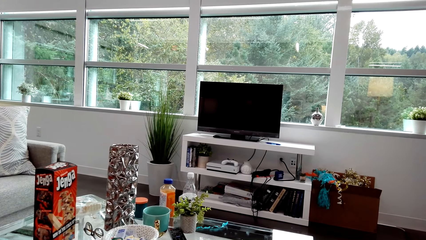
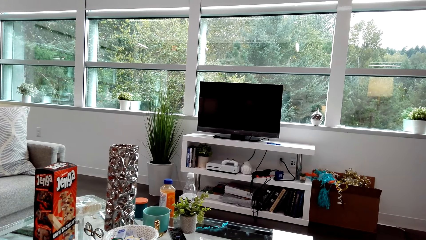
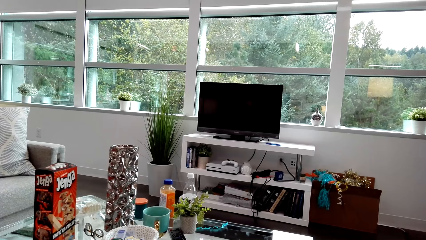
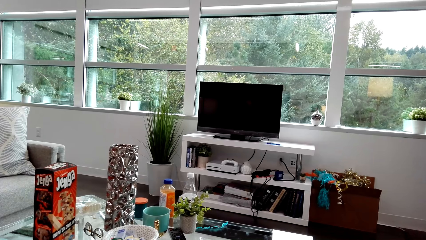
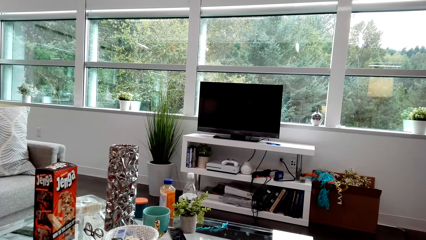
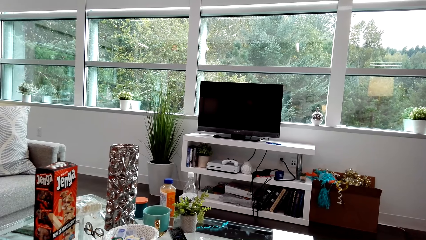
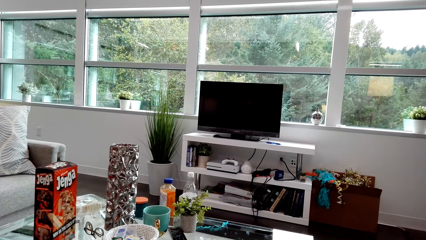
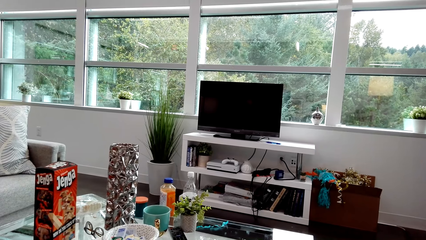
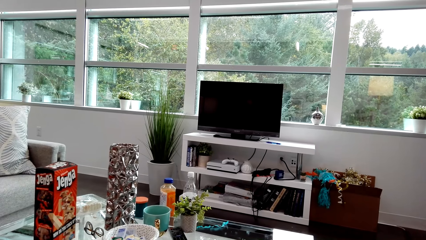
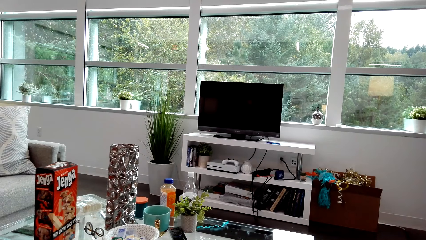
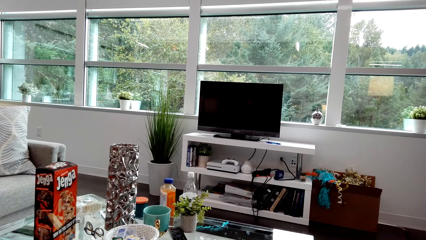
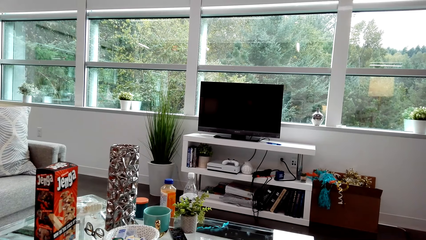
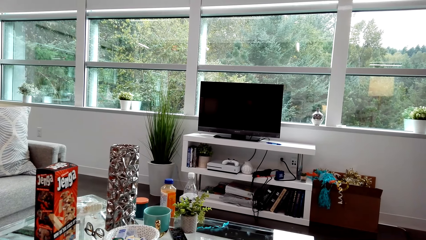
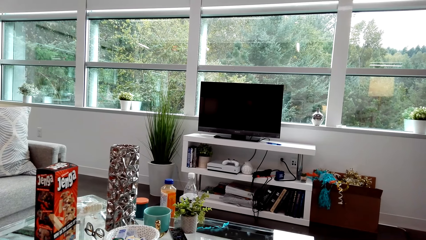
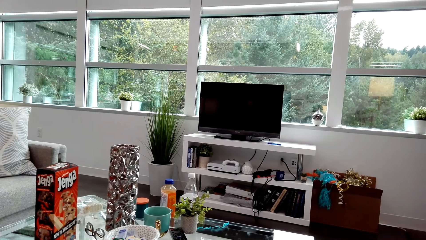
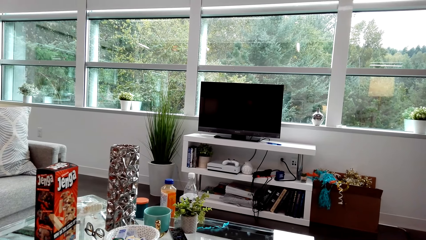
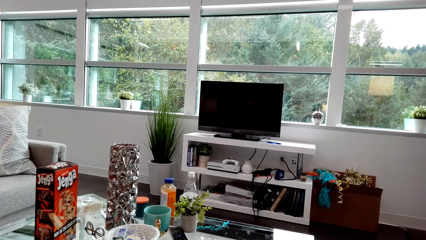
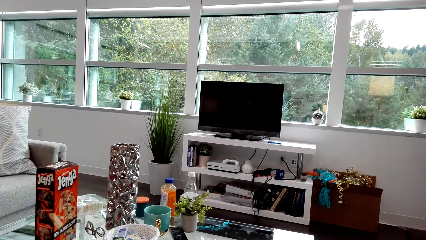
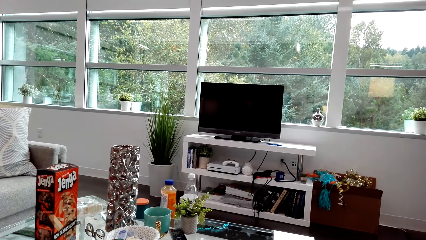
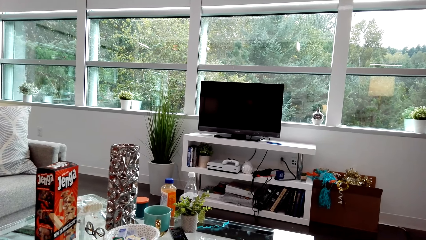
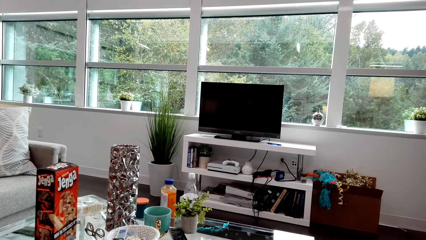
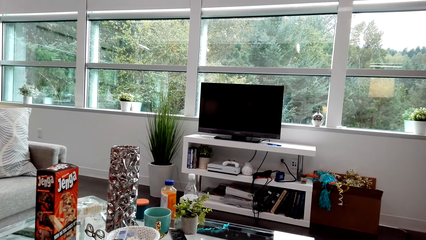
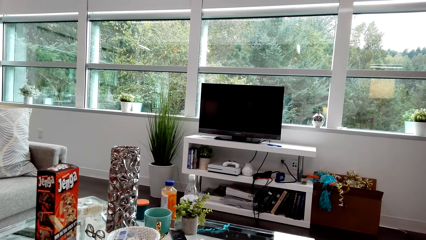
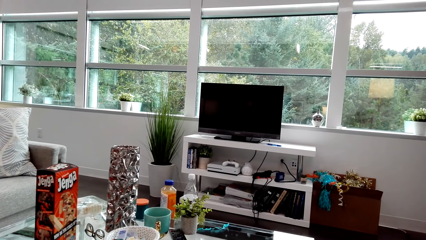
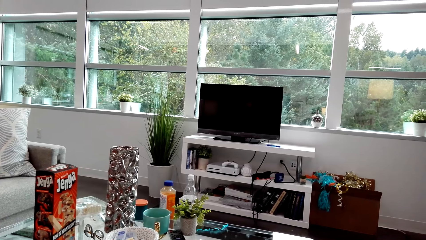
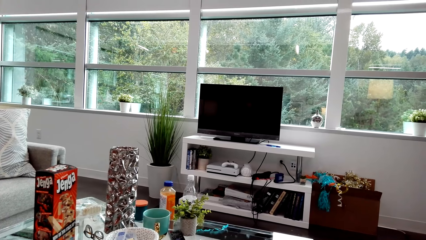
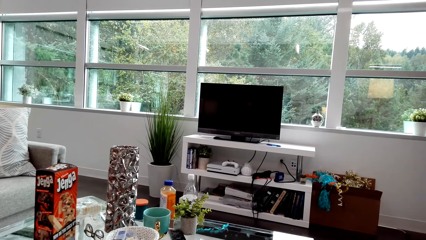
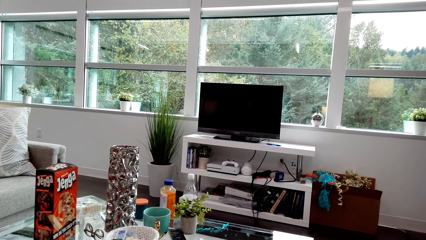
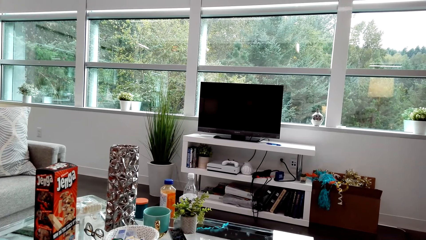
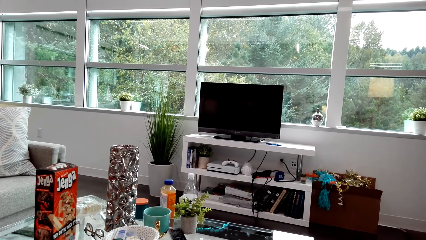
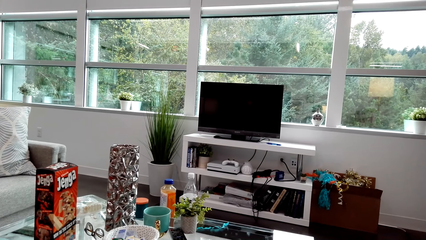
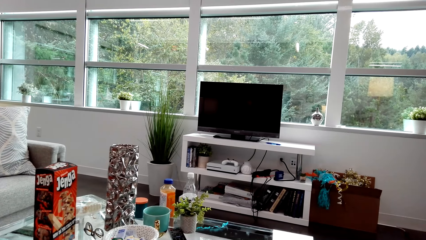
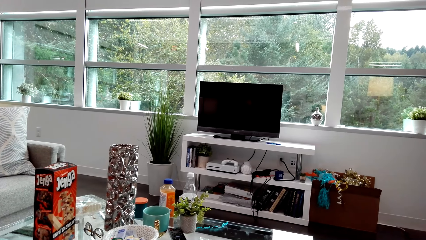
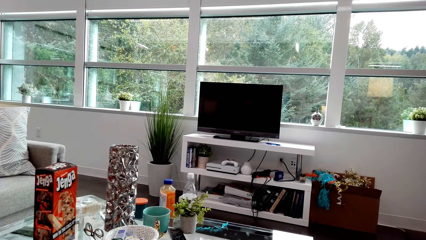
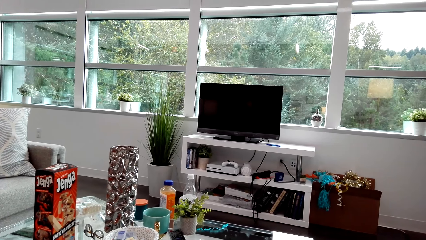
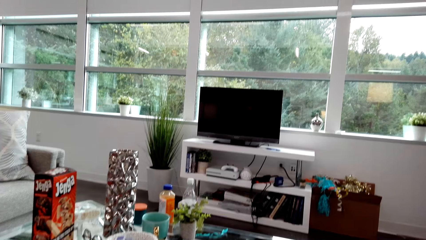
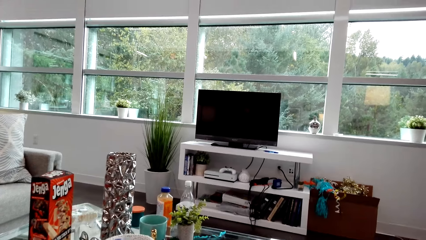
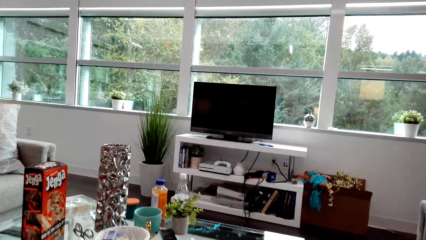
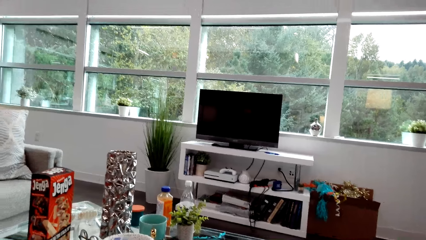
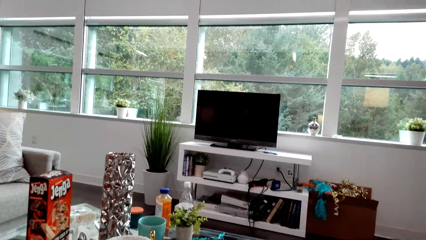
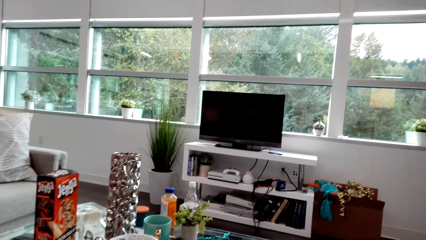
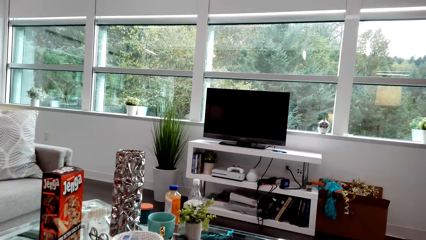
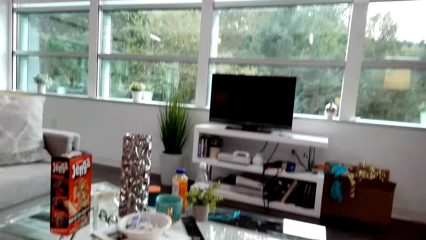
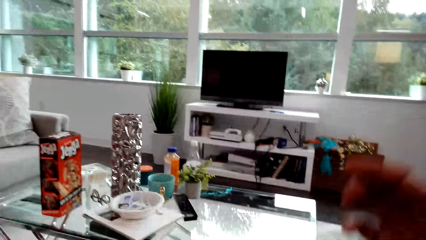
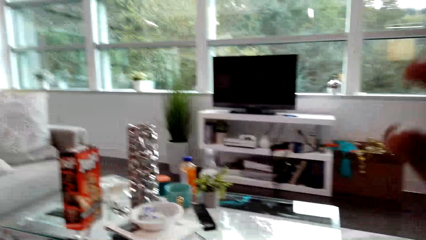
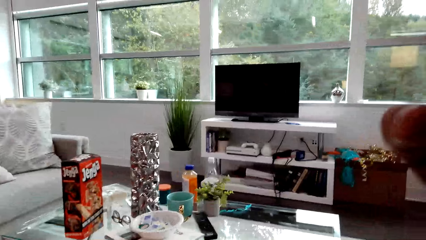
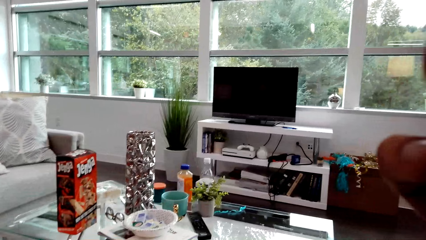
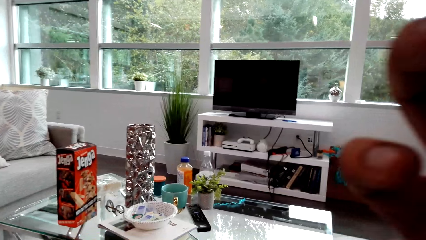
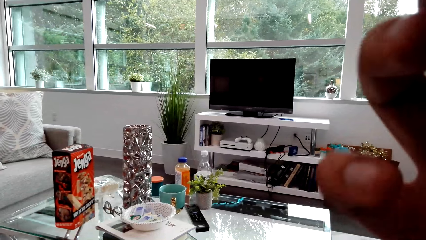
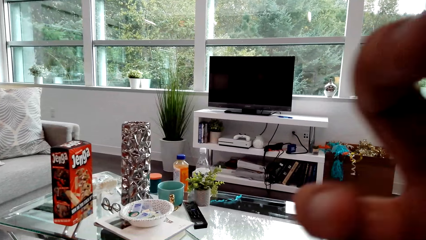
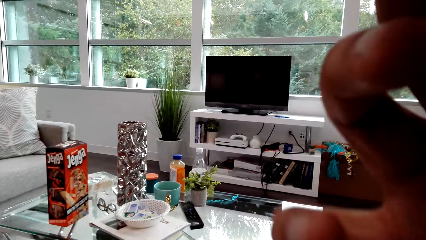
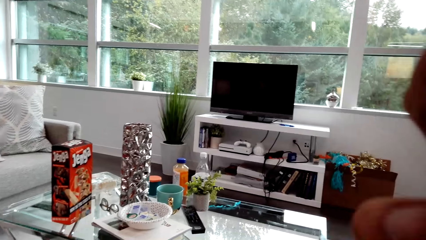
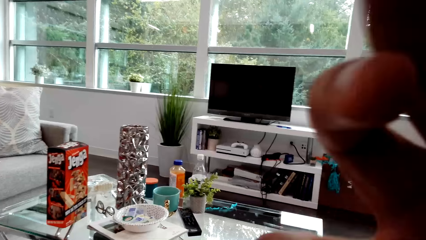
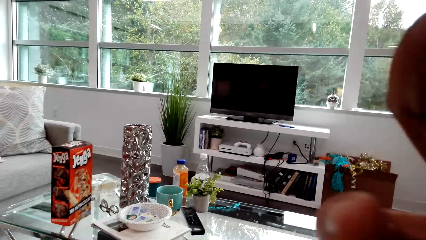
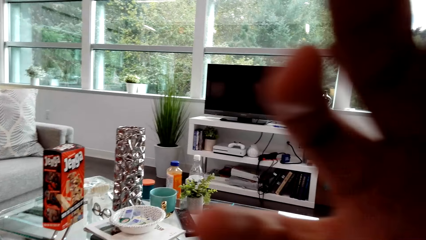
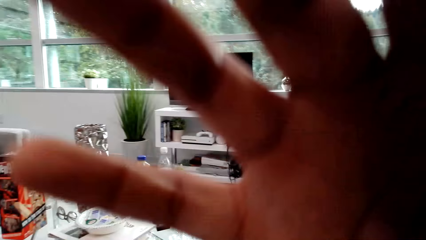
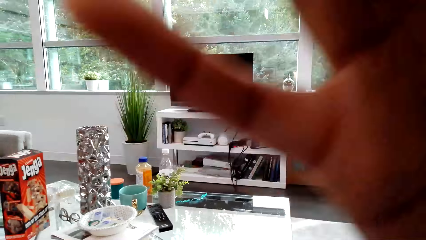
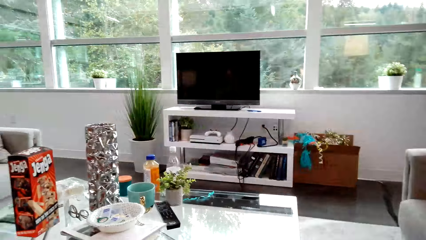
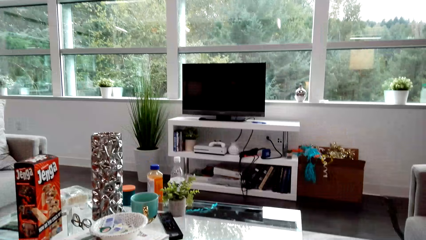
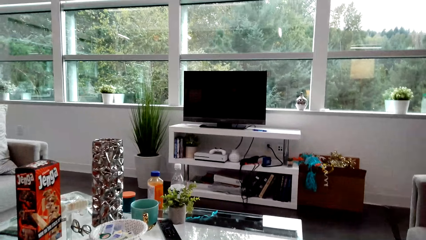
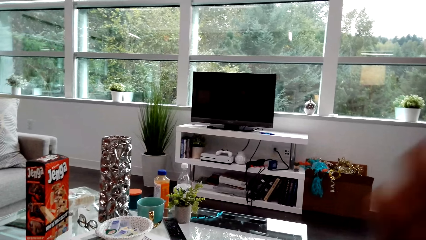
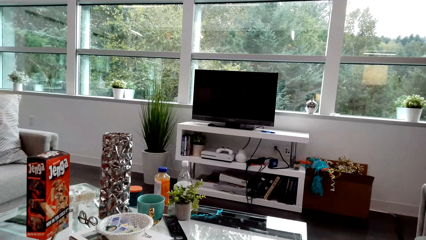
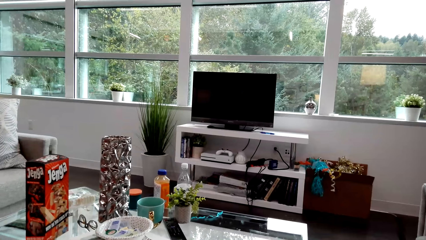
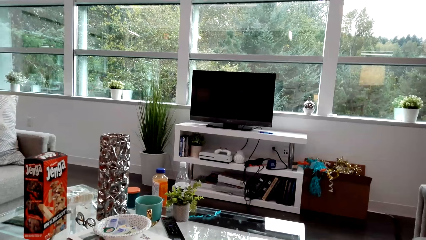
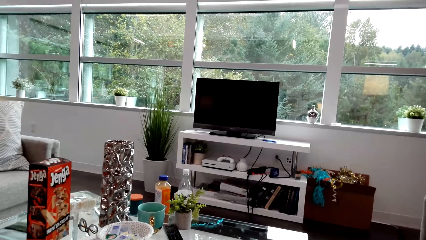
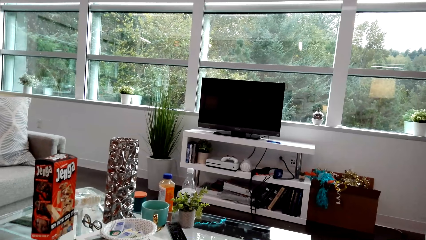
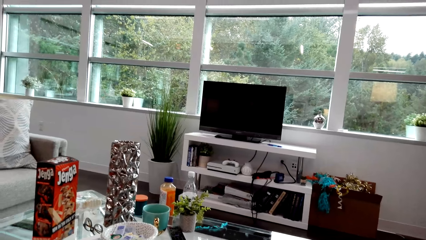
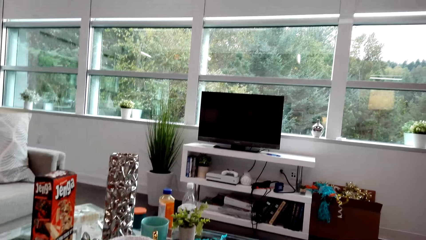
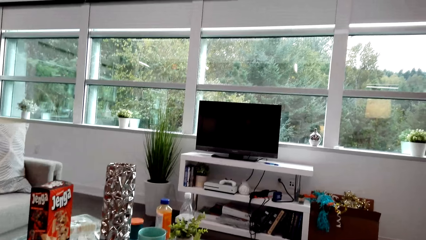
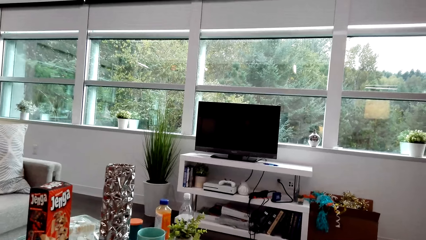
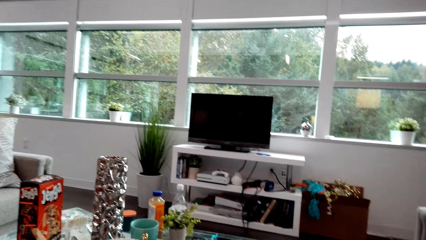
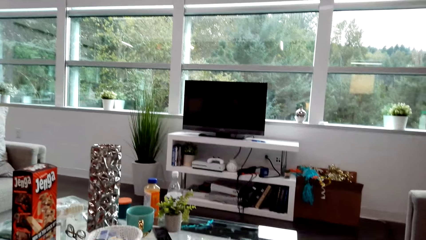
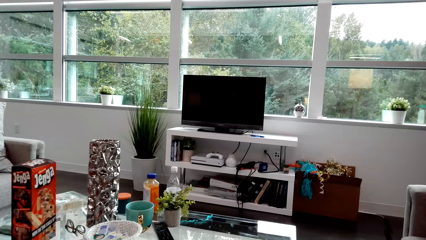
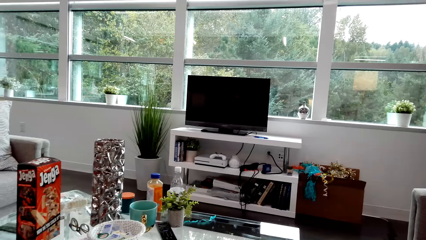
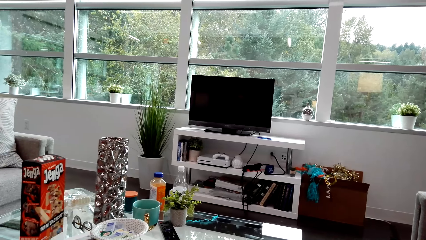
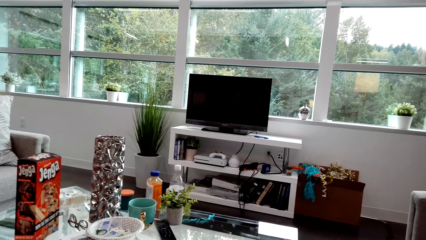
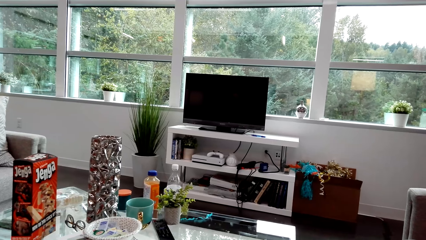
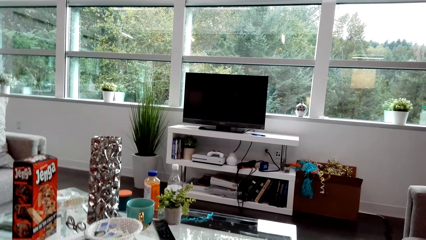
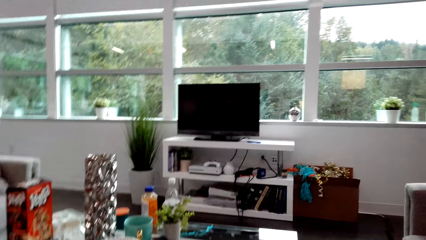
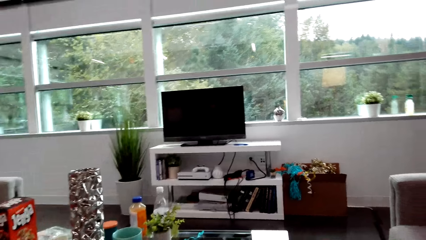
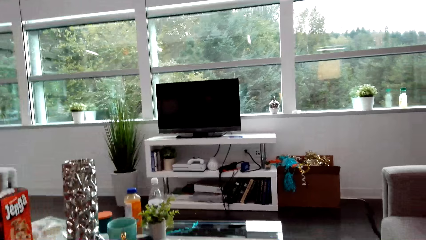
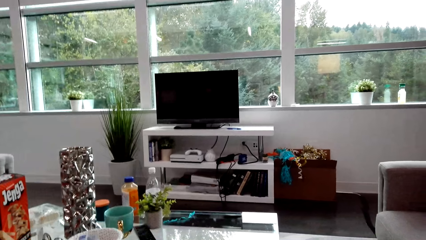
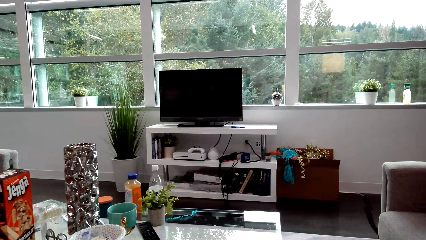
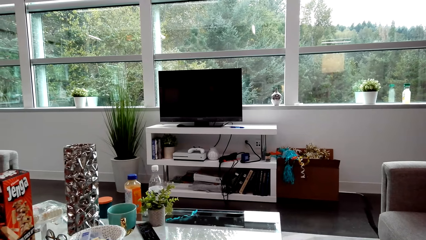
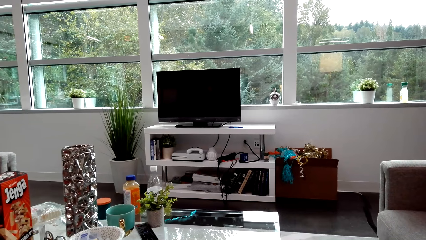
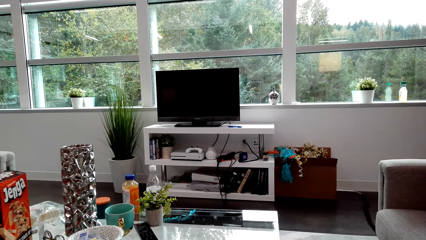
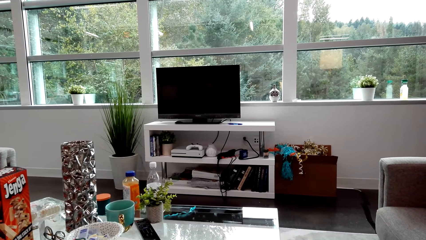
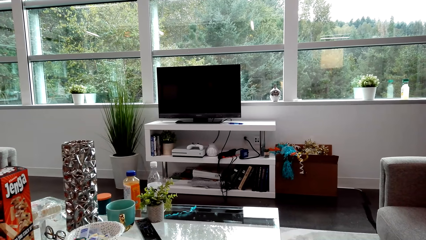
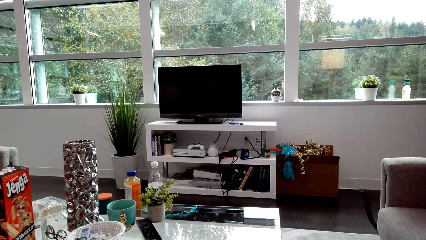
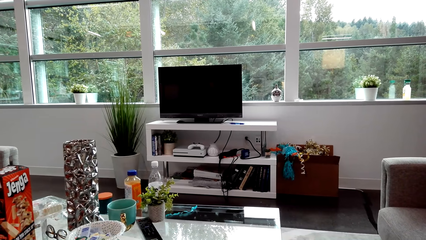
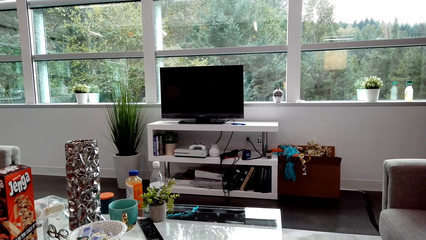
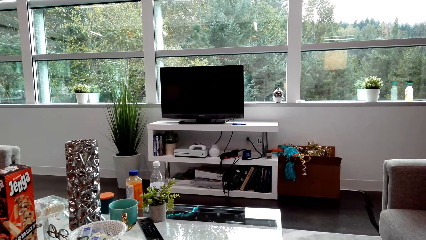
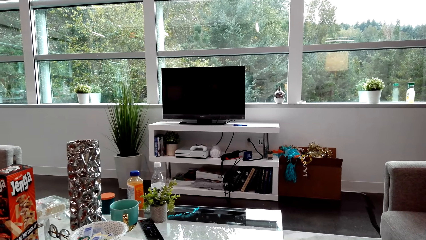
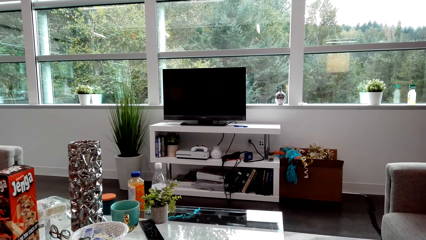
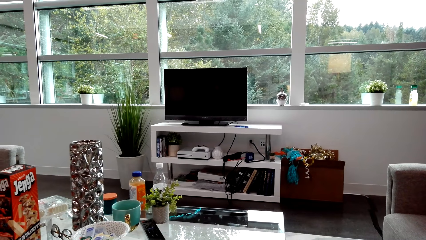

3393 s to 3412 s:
A lady laughs. The camera wearer dialogues with the lady. She touches the camera. She raises her hand. She dialogues with the lady. The lady dialogues with the camera wearer. The camera wearer stares at something. She looks around. The lady dialogues with the camera wearer.
